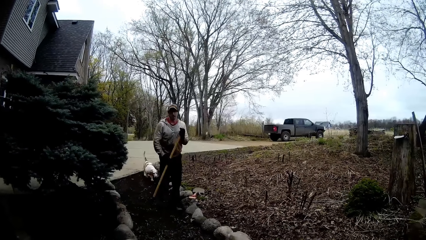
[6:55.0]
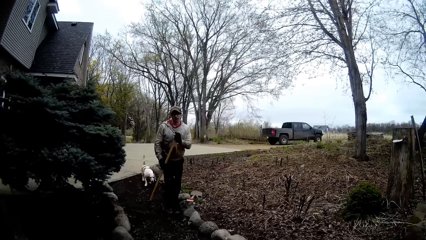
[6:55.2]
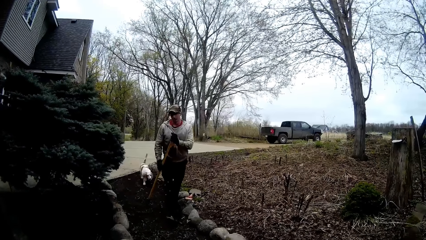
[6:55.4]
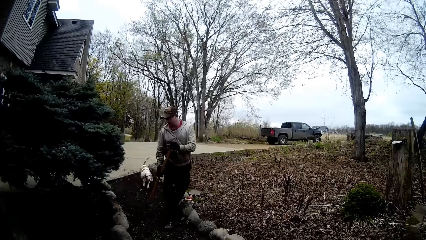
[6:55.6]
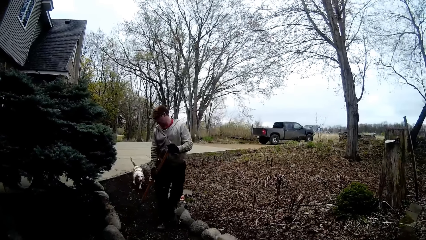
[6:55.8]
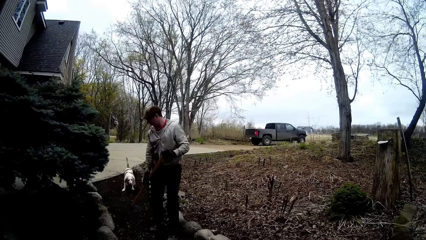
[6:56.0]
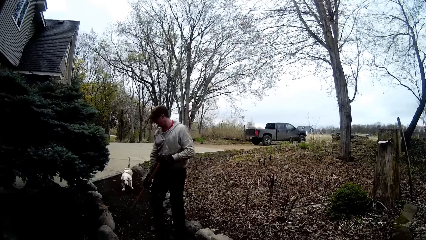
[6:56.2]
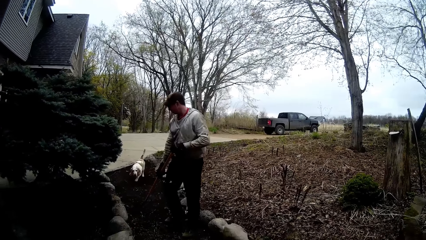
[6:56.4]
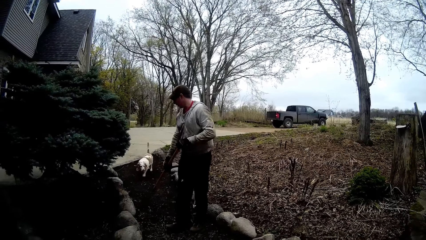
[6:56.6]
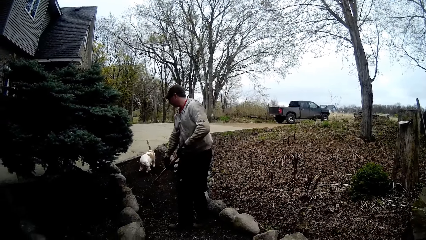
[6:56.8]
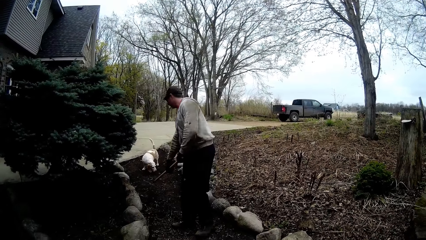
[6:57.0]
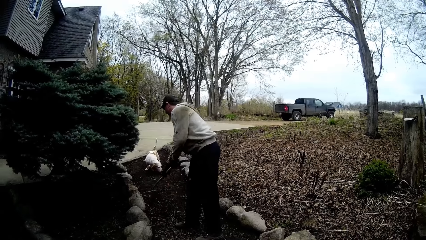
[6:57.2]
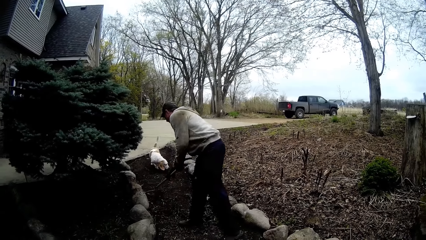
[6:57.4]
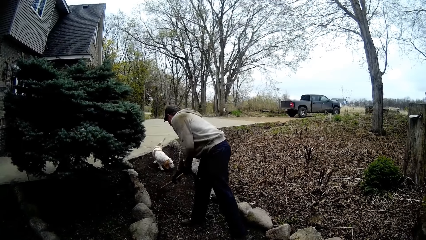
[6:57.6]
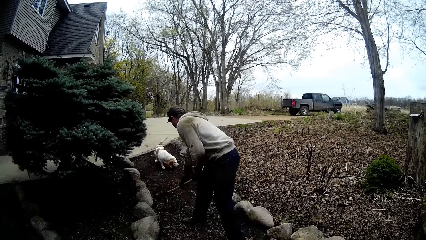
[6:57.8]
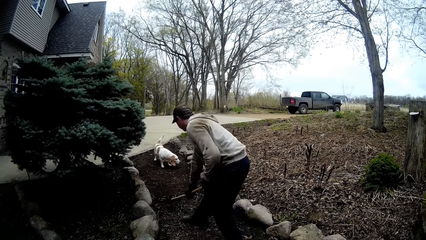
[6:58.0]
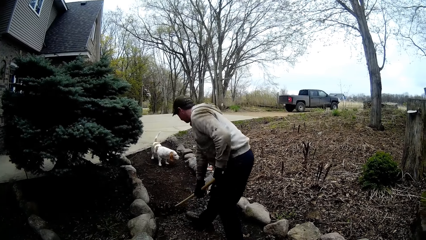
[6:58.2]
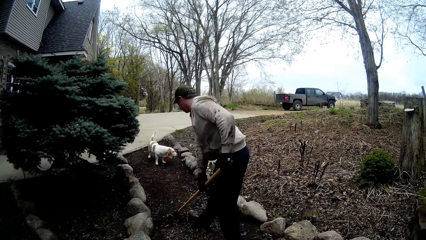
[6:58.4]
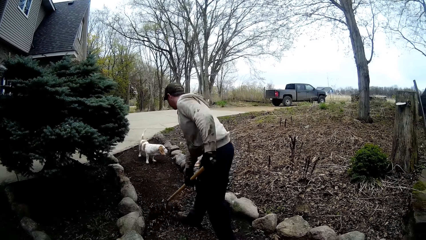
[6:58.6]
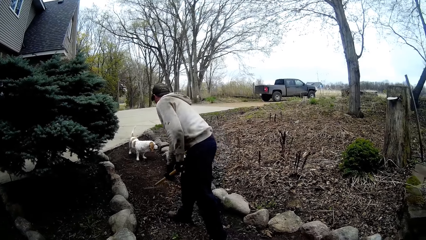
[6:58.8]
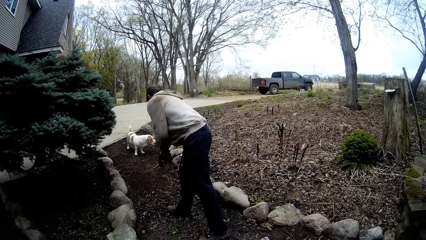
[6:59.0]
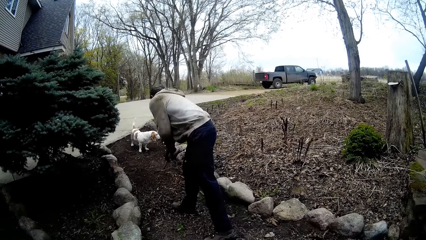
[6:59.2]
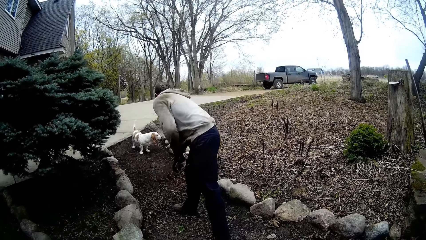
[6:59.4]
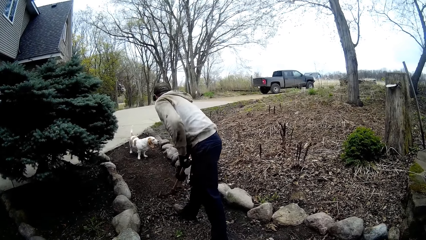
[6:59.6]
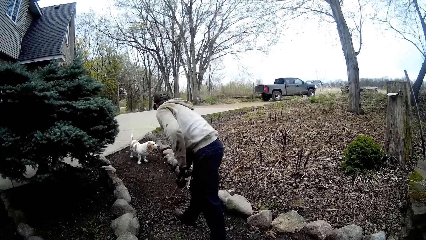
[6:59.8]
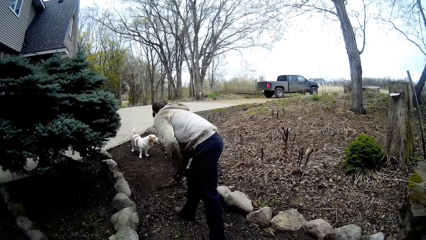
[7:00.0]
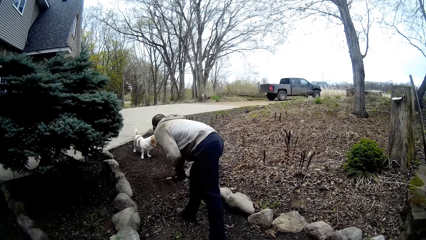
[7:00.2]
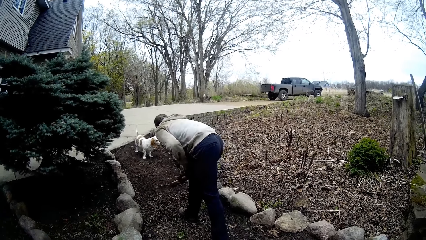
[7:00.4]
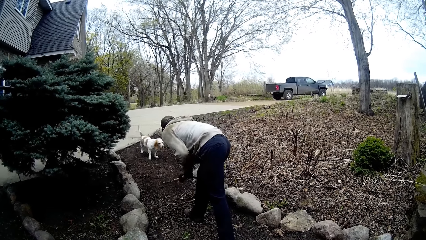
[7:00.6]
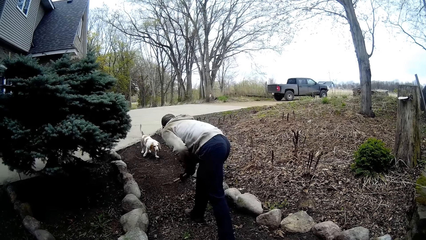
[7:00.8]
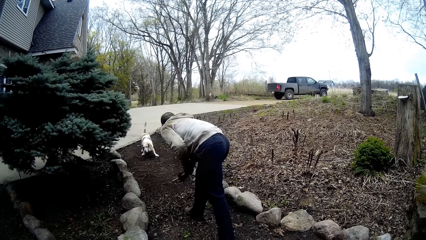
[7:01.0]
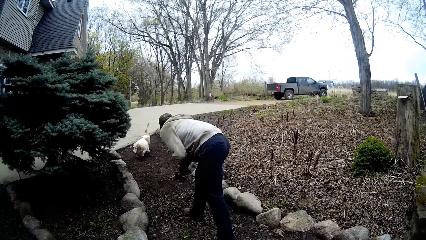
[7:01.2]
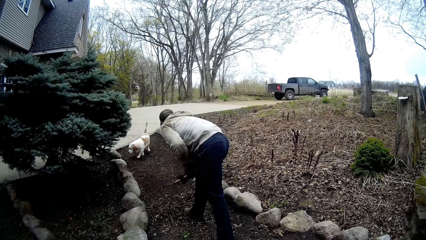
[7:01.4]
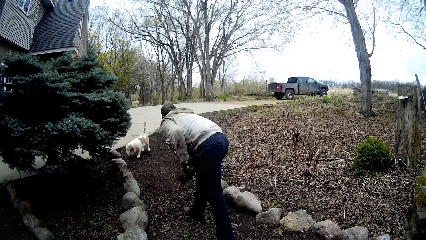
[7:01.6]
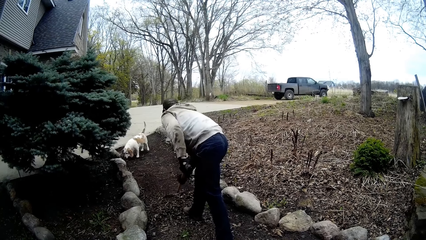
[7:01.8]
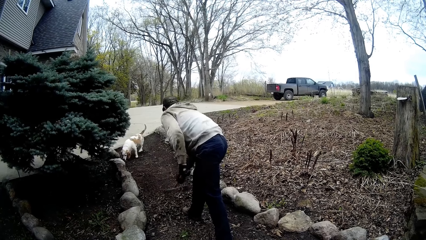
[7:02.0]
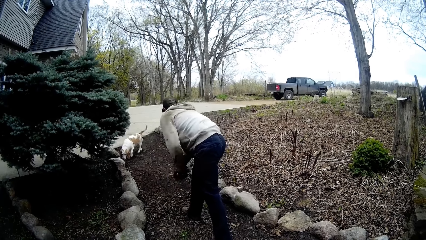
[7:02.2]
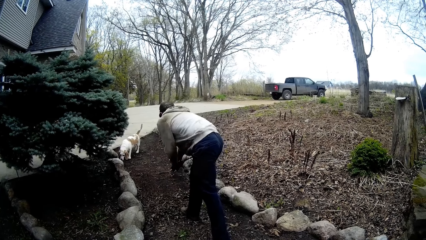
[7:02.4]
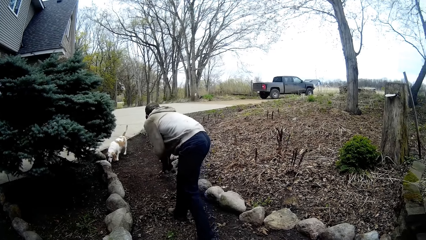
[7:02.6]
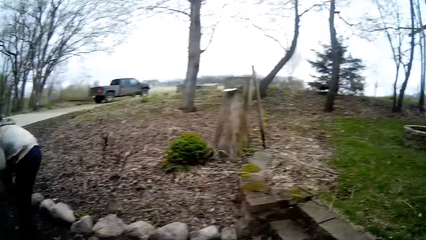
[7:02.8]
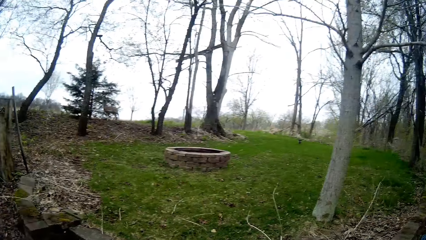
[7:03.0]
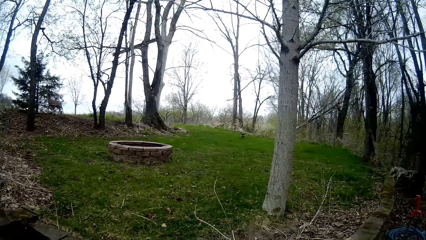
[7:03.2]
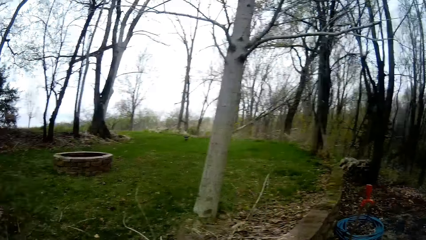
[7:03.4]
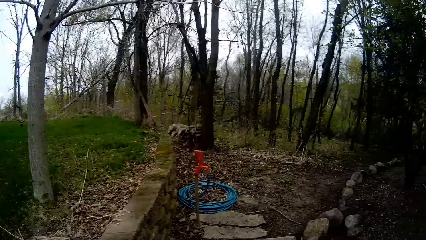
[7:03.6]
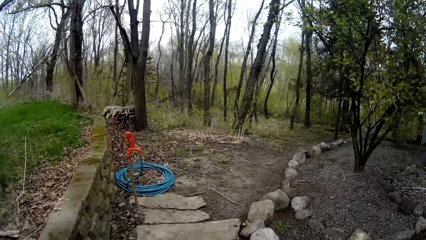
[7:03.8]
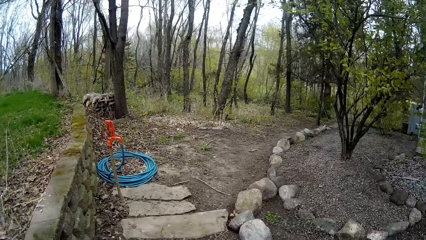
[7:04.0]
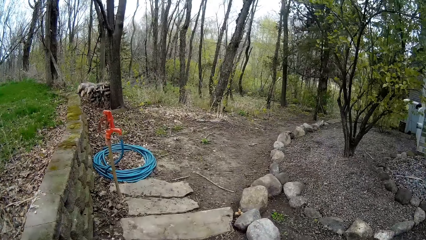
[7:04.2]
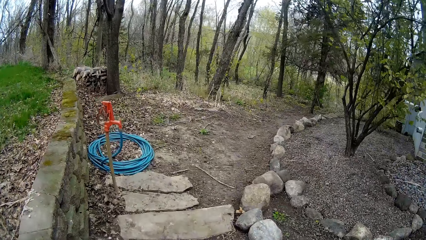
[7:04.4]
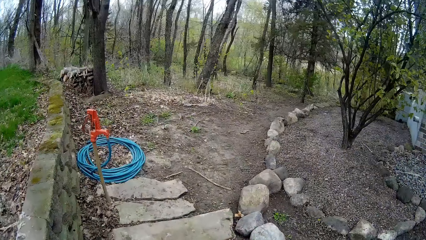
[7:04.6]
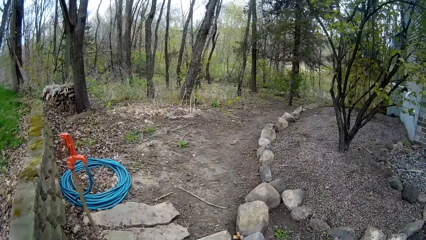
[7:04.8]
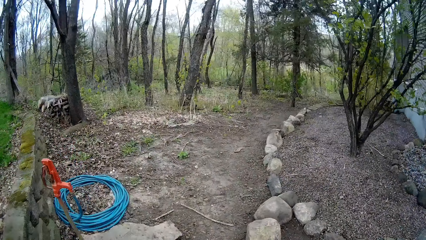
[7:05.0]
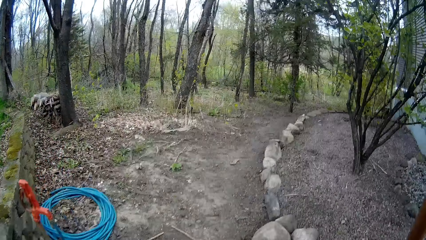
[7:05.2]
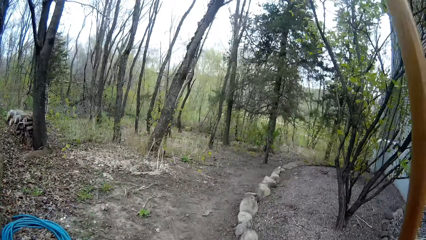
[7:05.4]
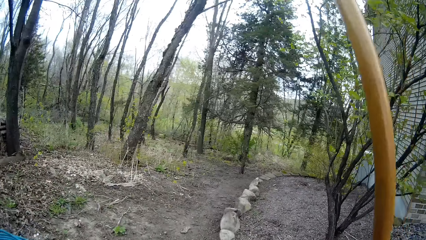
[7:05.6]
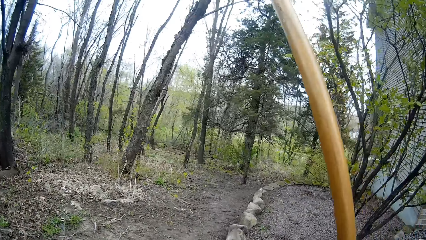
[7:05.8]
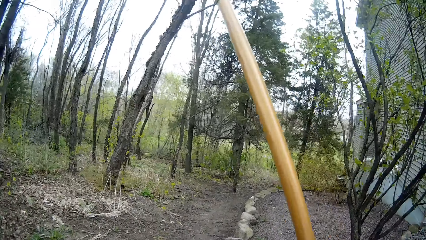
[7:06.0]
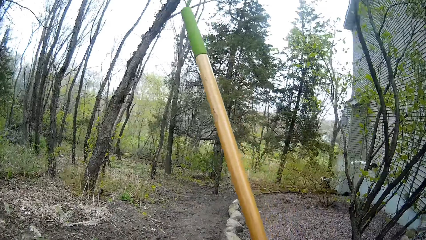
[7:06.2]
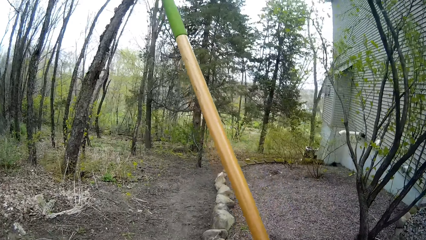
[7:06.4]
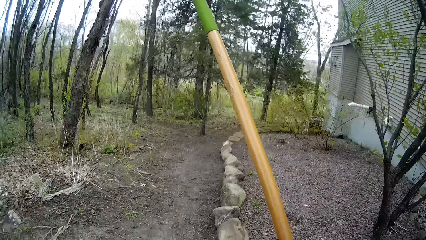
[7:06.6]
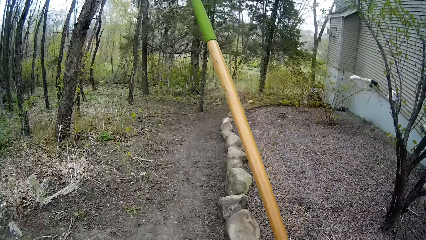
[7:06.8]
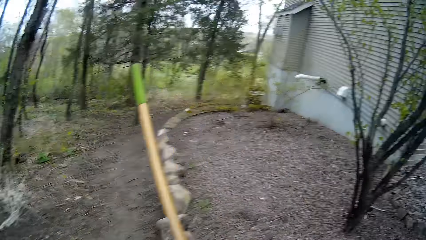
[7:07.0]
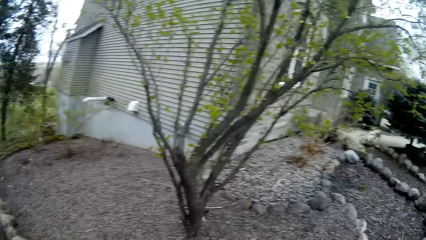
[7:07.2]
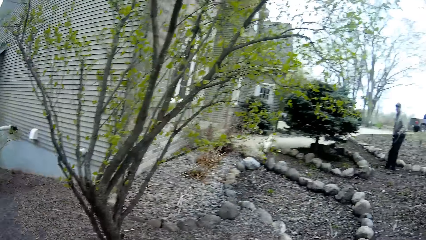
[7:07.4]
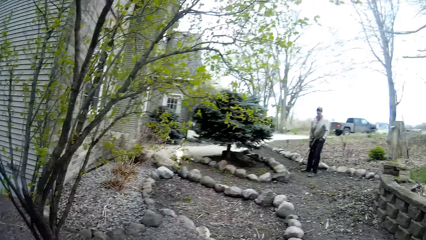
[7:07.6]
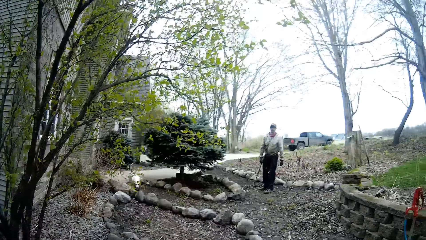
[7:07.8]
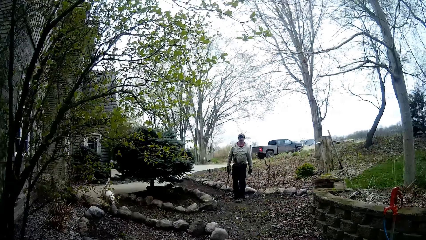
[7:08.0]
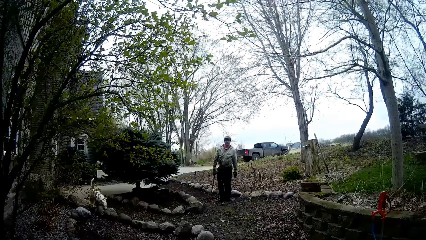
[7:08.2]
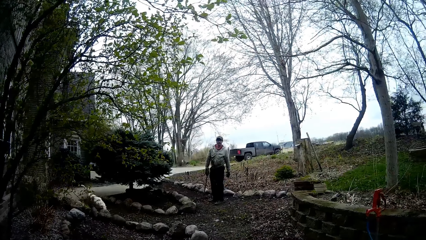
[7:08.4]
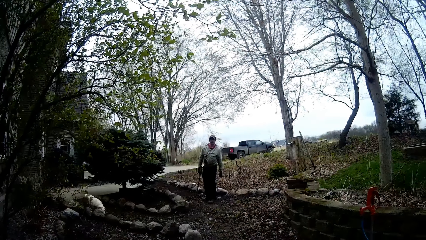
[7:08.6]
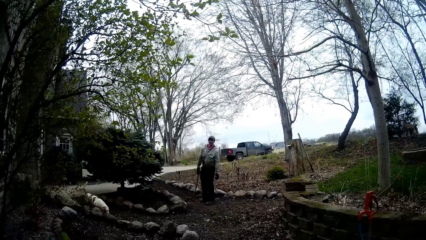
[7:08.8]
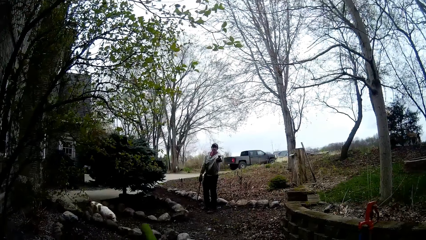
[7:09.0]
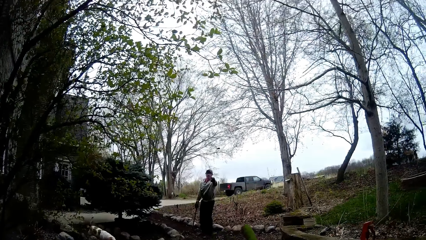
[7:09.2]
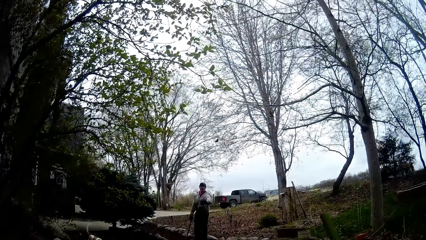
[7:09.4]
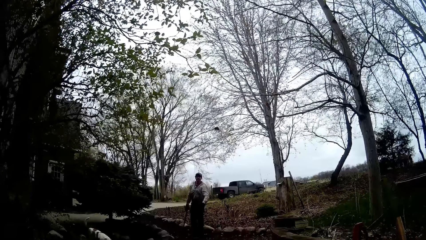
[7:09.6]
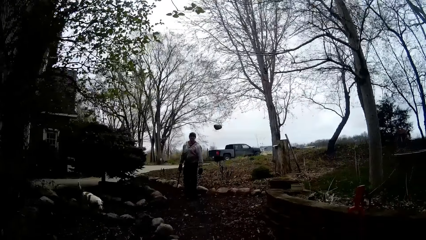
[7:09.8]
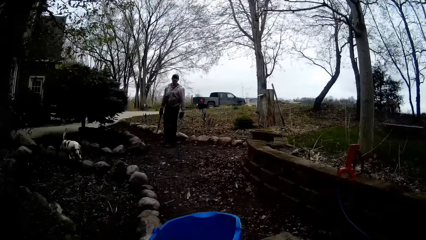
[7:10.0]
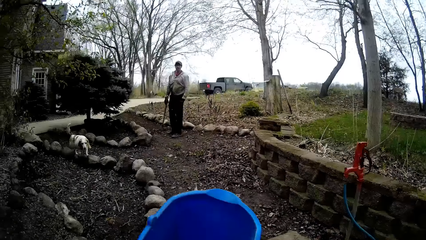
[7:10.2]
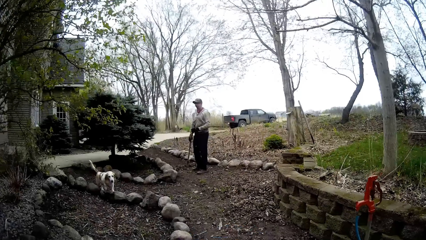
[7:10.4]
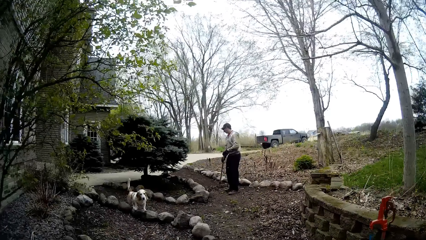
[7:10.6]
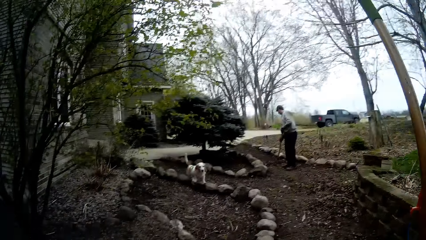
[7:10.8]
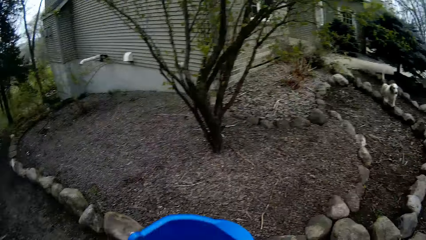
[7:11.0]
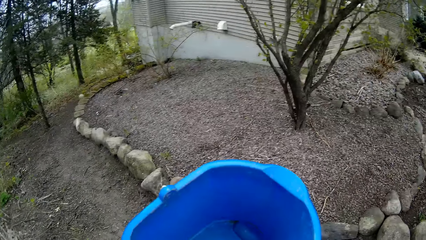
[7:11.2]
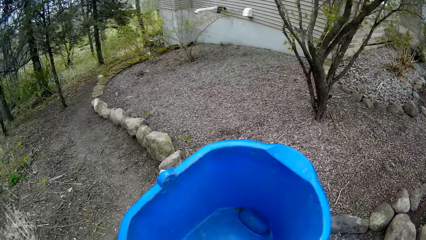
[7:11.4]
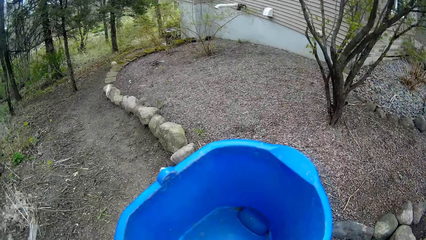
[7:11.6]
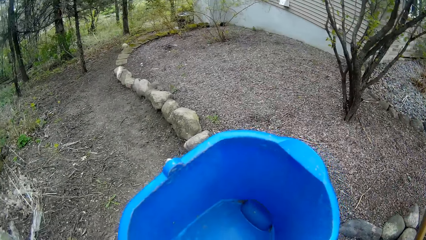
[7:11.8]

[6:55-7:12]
The dog walks on the pathway. The man rakes the pathway with the rake in his hands. The man throws an item into the bucket in the camera wearer's hand with his right hand.
